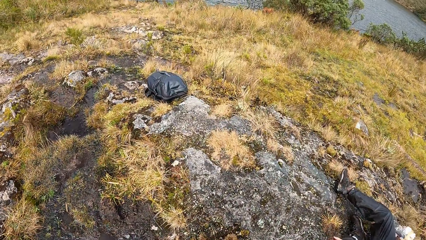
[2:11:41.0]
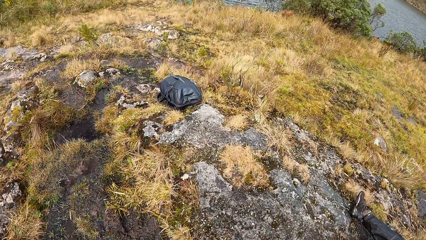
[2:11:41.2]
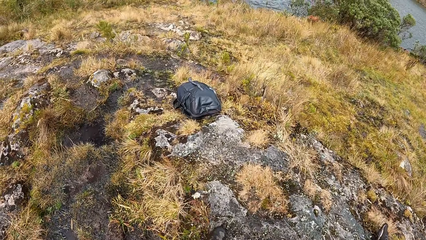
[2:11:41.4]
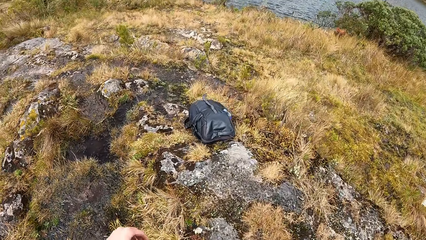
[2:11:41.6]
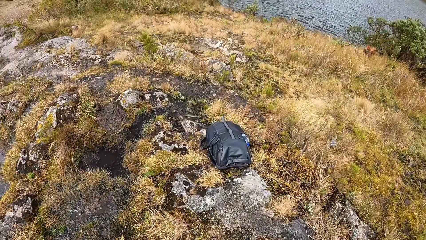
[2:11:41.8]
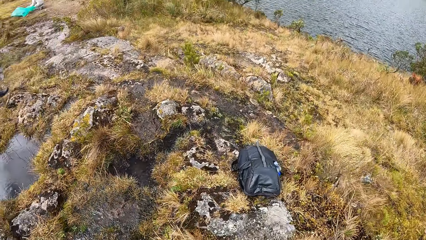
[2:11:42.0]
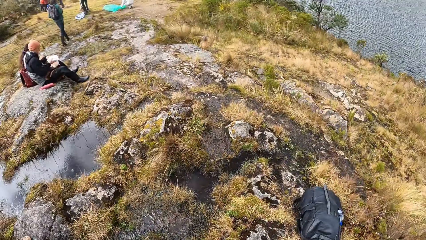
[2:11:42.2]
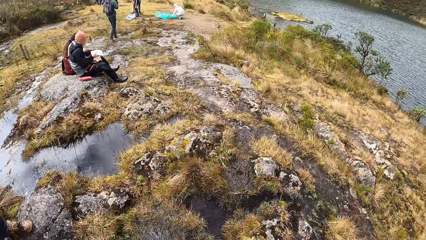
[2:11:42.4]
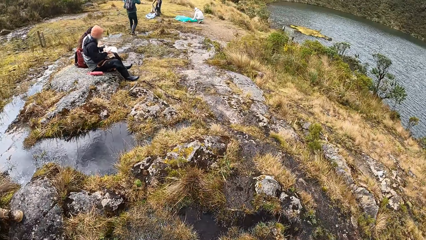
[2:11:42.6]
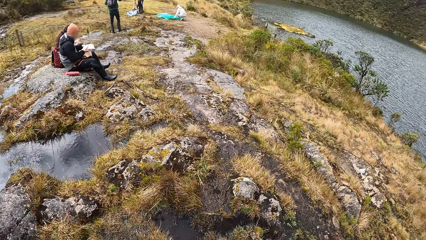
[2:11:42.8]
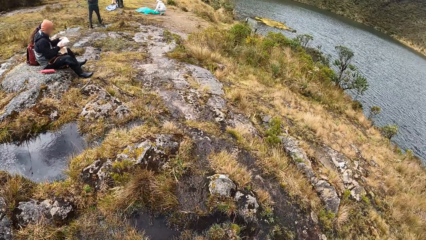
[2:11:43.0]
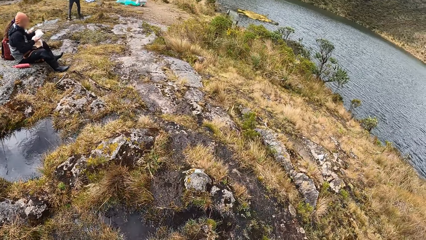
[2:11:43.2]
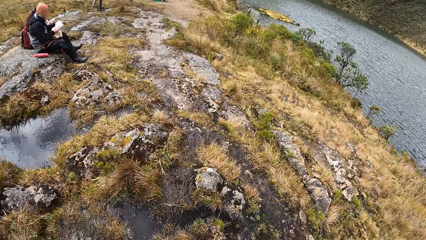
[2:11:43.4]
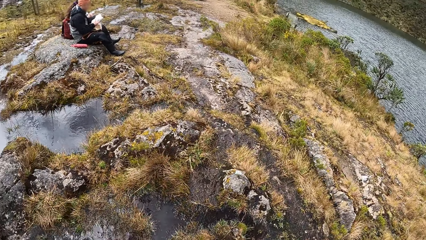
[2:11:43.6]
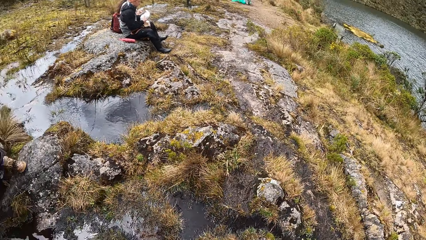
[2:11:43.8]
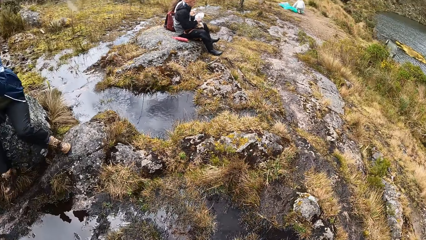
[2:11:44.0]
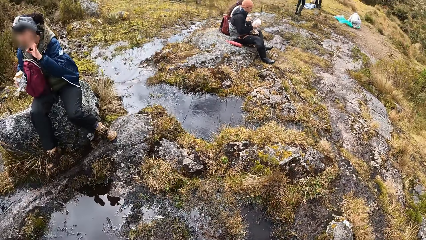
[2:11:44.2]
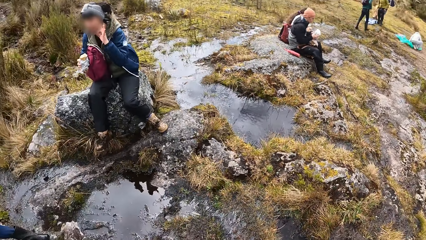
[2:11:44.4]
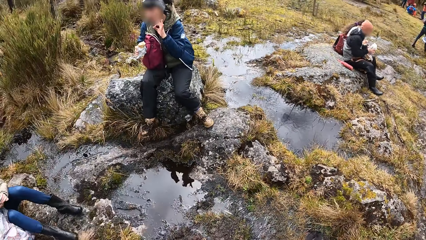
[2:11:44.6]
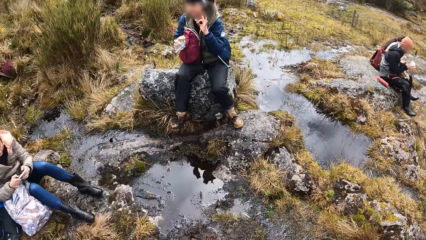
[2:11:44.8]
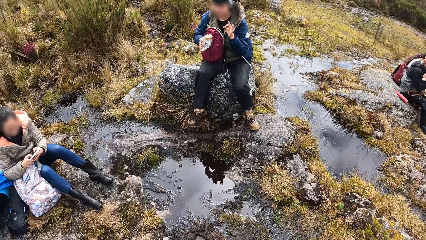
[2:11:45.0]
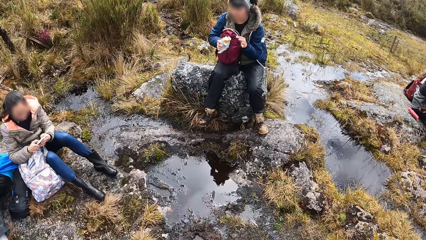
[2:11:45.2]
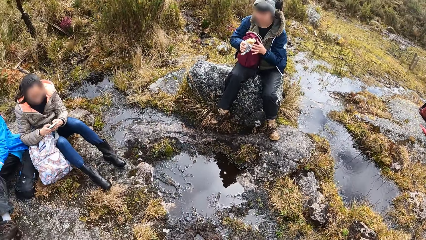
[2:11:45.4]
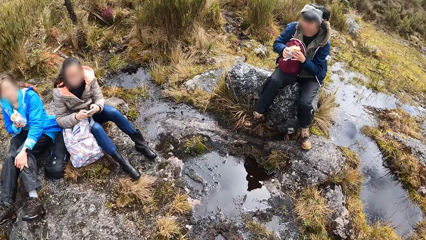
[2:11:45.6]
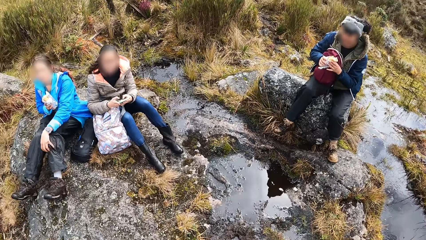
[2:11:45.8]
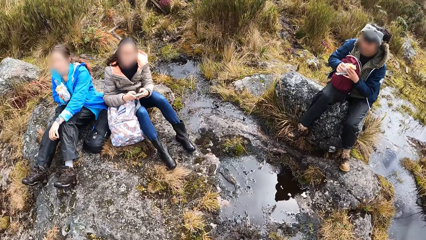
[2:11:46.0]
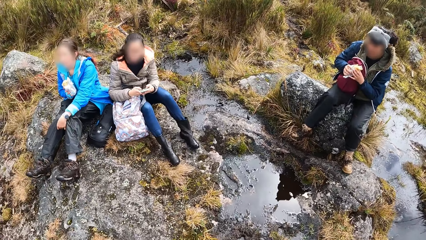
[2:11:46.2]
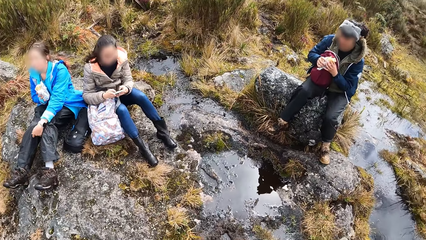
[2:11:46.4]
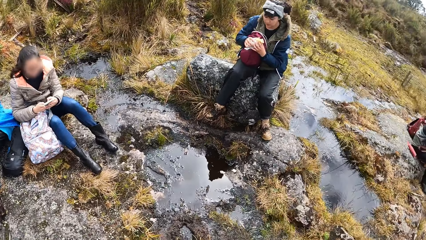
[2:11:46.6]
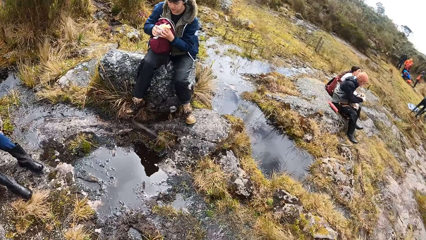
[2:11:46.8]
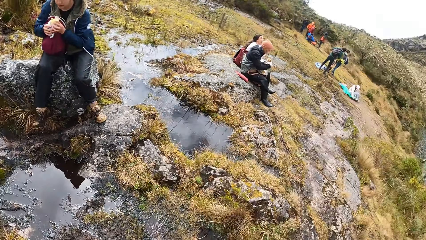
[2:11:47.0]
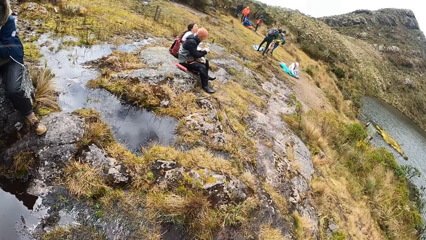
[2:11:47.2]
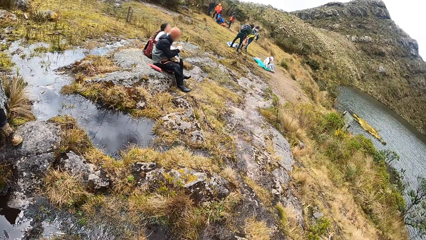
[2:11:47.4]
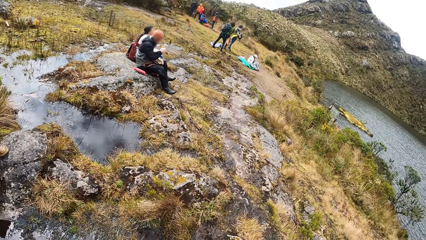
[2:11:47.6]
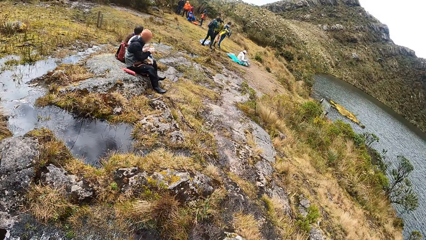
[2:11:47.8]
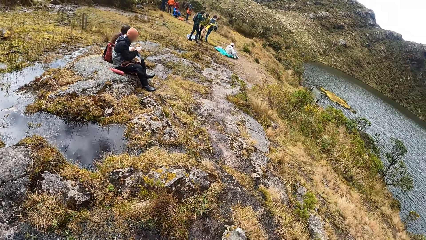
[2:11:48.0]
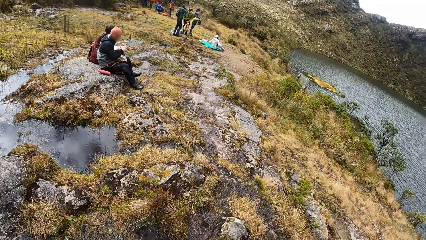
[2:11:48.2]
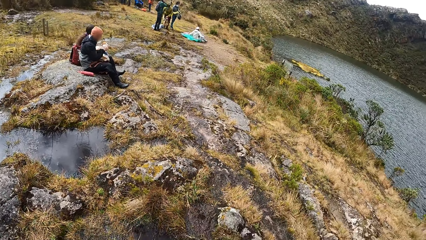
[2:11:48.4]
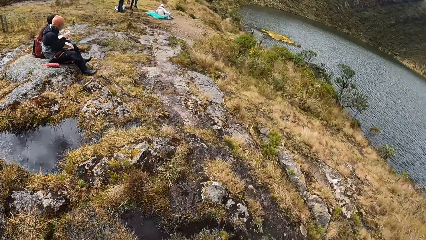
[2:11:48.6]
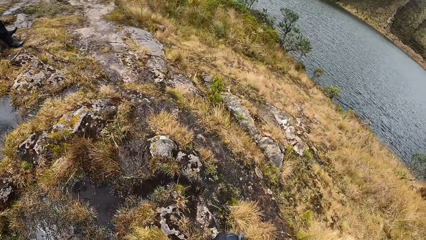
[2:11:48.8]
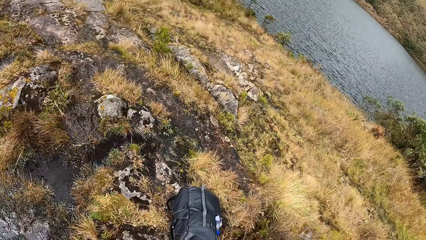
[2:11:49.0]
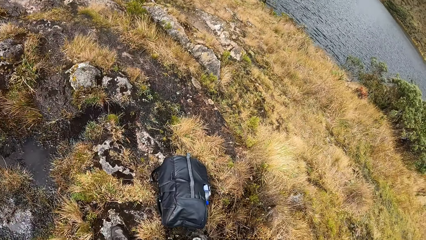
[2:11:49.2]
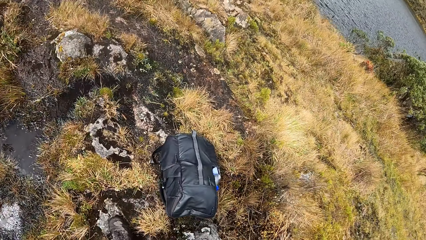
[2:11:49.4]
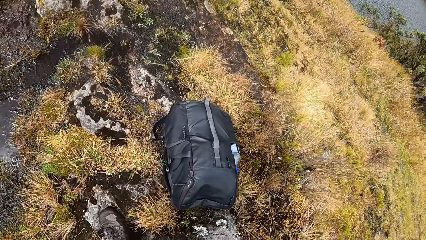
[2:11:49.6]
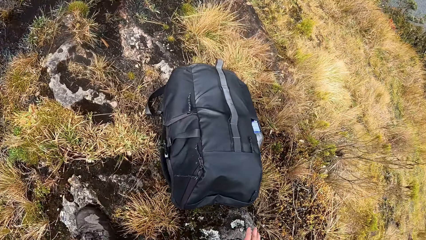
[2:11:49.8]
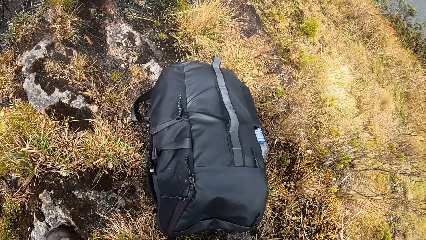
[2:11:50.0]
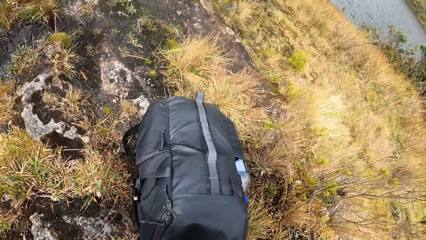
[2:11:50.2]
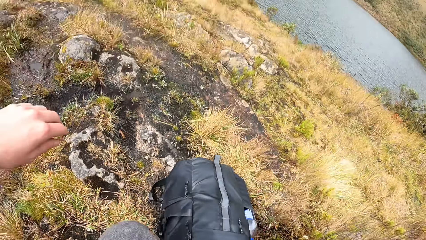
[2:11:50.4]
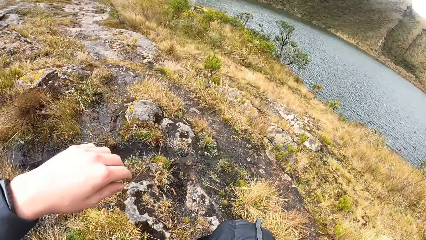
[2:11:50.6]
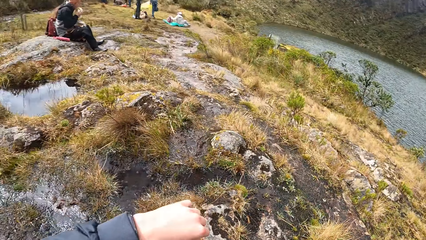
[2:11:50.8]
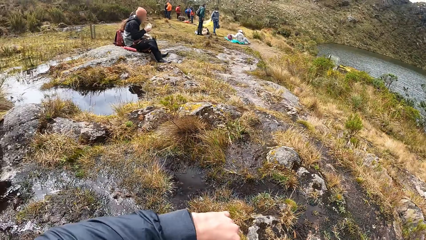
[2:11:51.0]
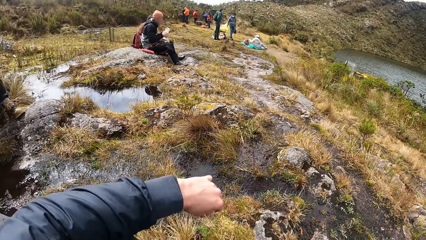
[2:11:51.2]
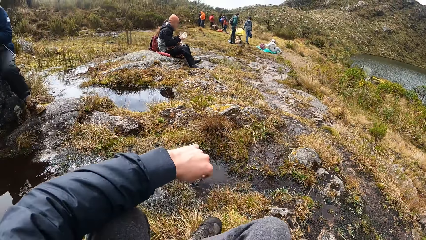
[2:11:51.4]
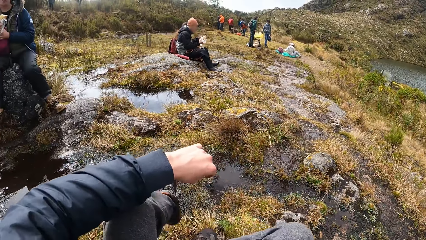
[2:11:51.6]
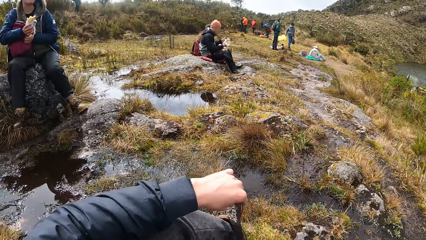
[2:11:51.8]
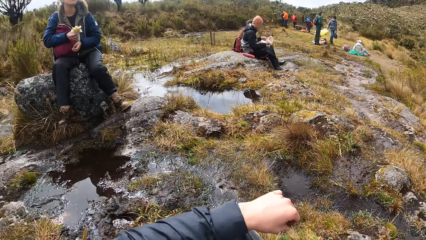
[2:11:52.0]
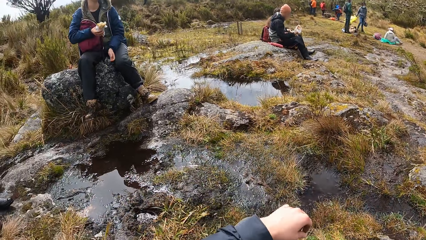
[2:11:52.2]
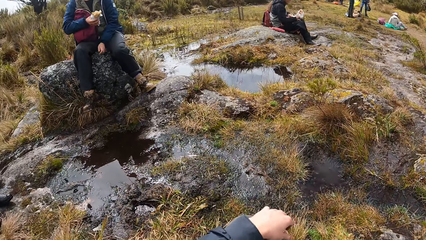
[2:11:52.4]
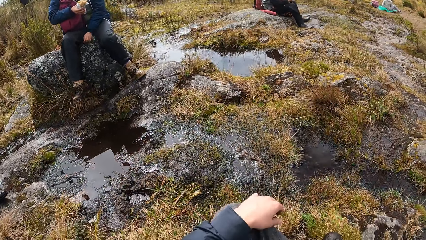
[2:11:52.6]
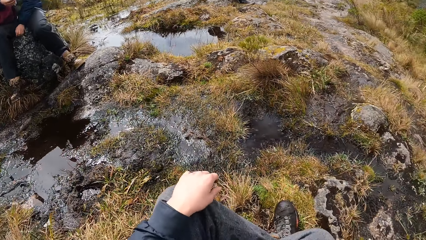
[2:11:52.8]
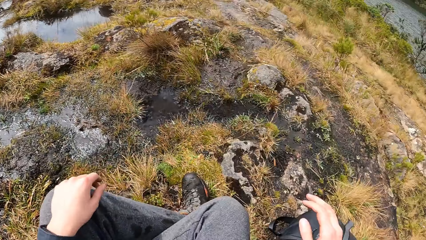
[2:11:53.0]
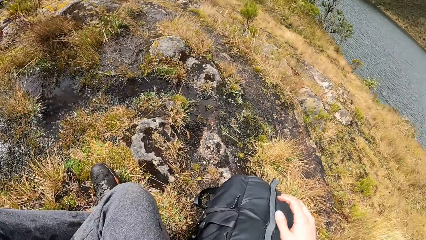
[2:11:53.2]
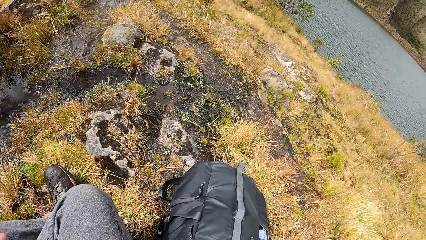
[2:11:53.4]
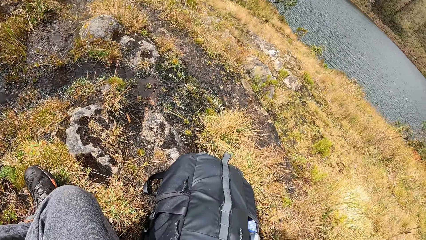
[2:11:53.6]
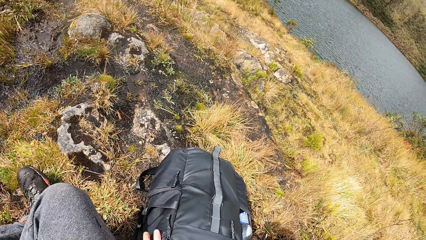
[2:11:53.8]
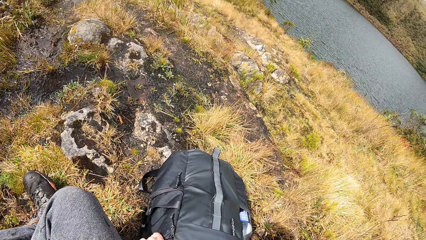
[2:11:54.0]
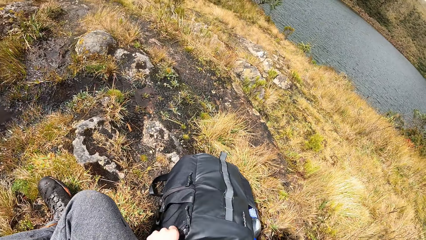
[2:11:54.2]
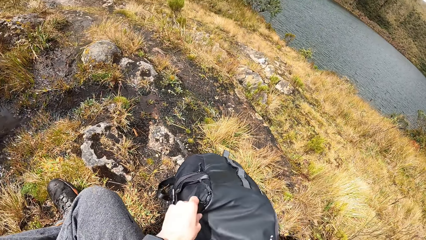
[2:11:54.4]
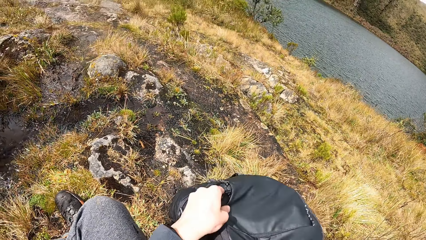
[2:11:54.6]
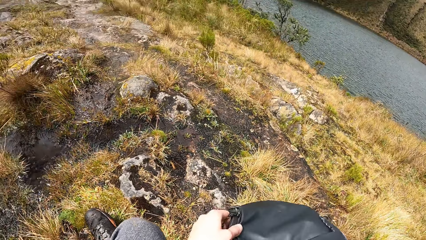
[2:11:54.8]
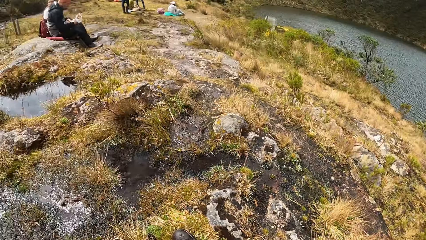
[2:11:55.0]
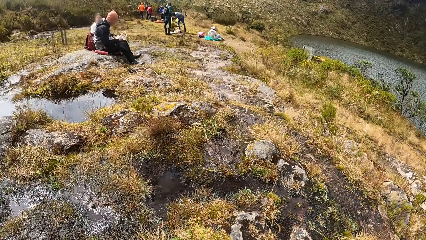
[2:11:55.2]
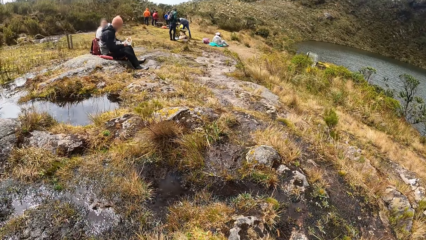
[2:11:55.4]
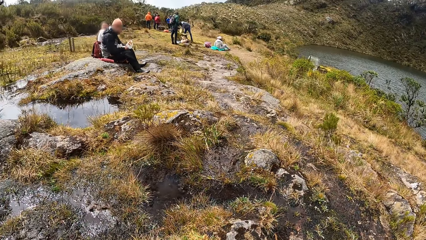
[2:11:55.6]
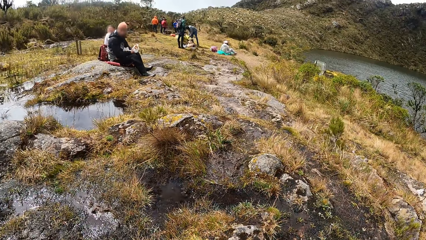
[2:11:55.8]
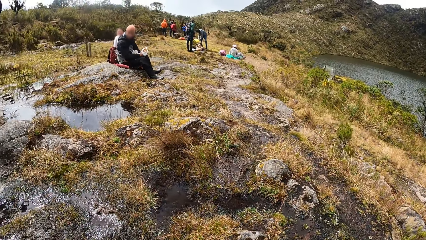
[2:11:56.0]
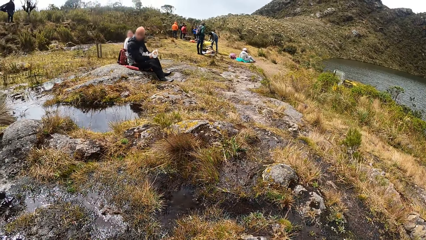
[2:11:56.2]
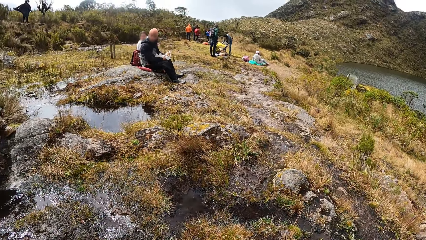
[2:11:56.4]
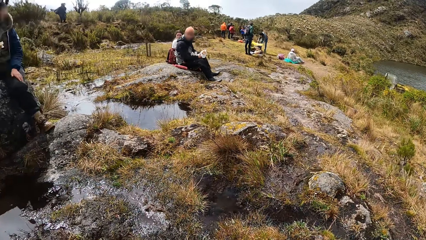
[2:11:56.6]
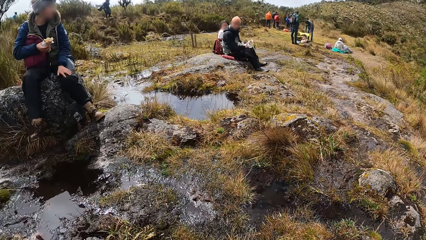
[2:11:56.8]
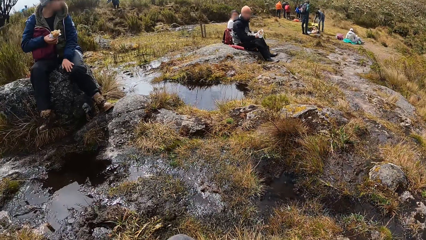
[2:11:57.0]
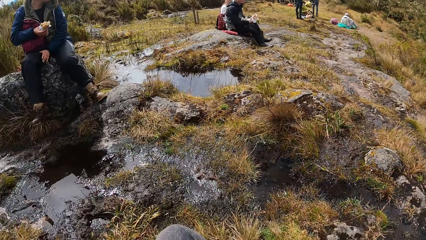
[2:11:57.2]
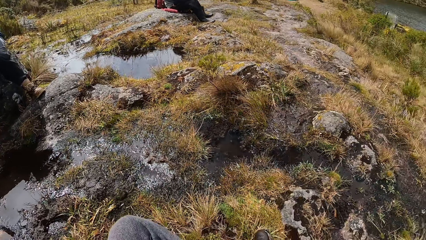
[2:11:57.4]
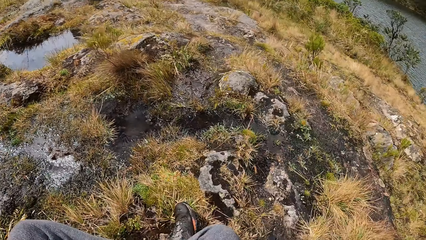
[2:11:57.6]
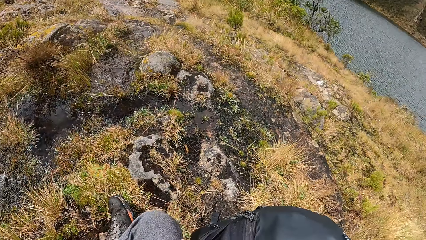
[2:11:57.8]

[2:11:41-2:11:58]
A woman interacts with another woman. The camera wearer lifts his bag from the ground with the right hand.
